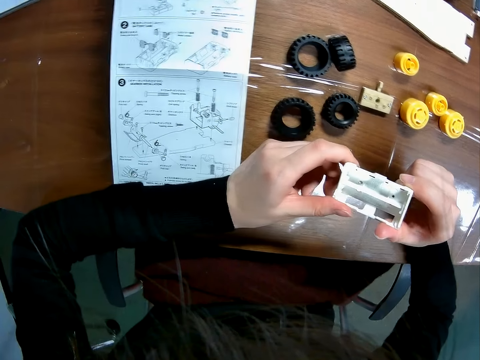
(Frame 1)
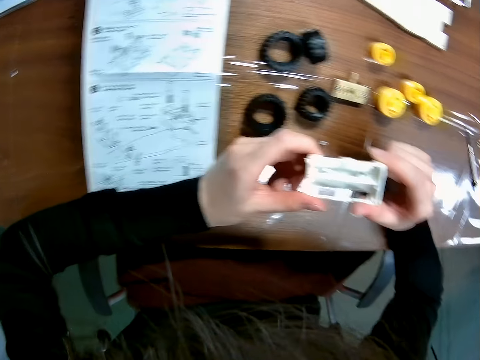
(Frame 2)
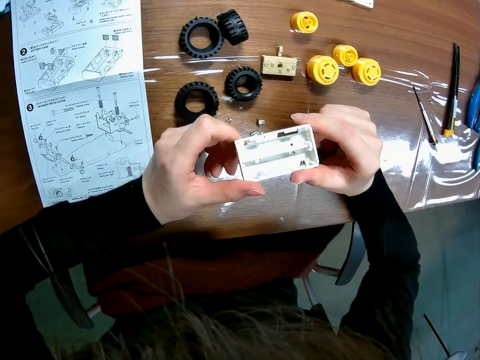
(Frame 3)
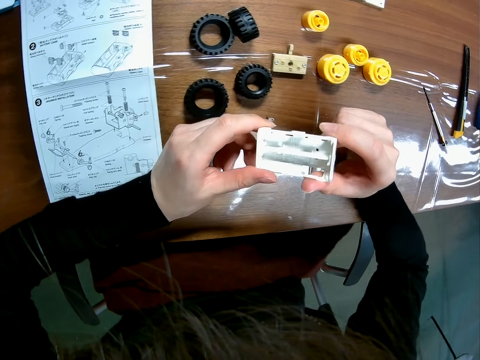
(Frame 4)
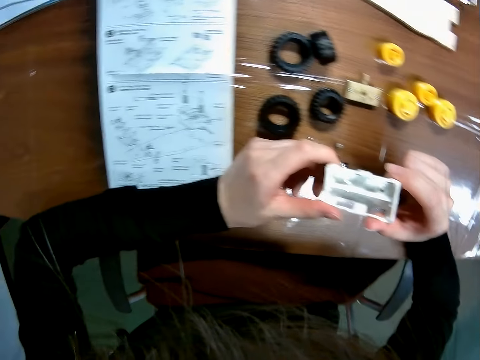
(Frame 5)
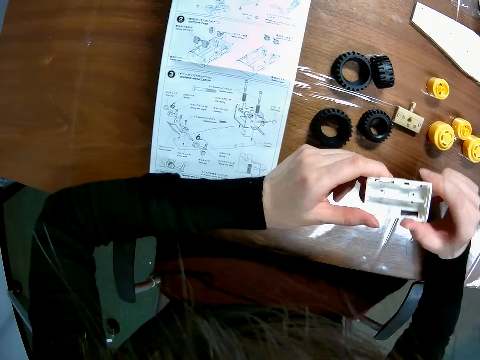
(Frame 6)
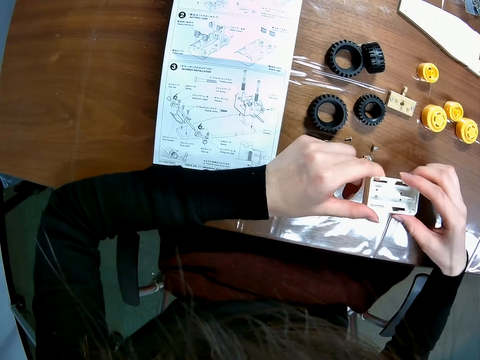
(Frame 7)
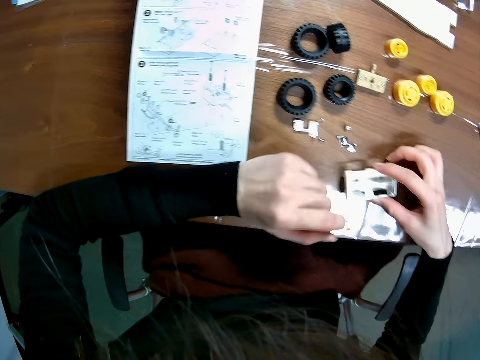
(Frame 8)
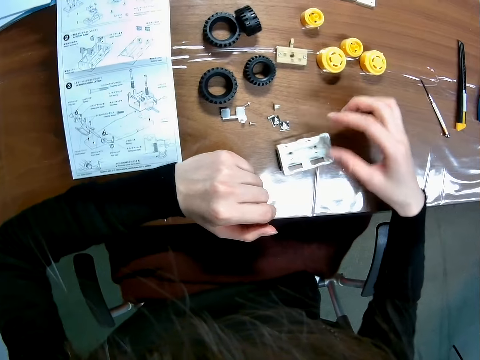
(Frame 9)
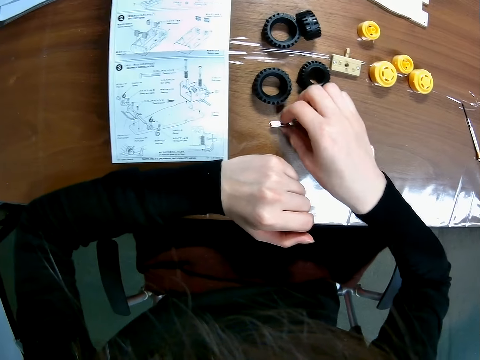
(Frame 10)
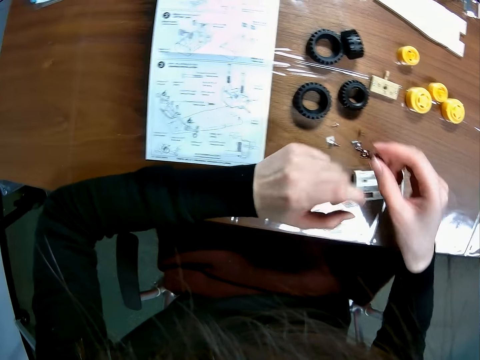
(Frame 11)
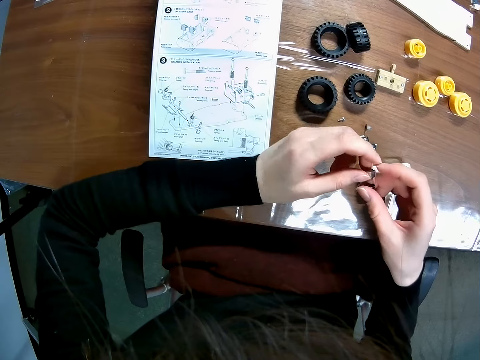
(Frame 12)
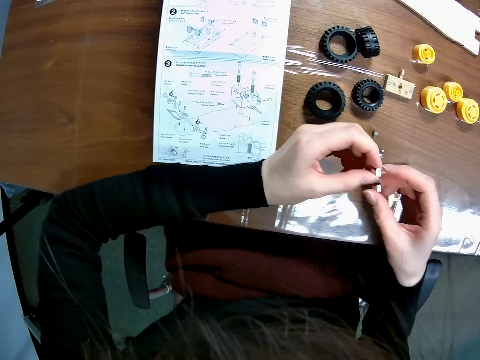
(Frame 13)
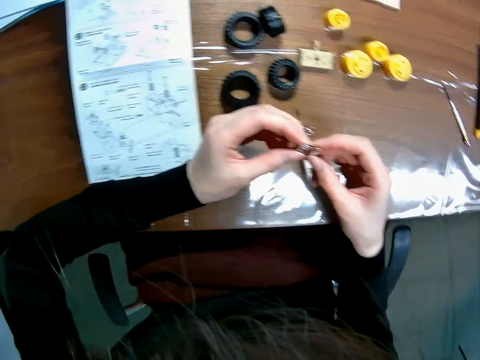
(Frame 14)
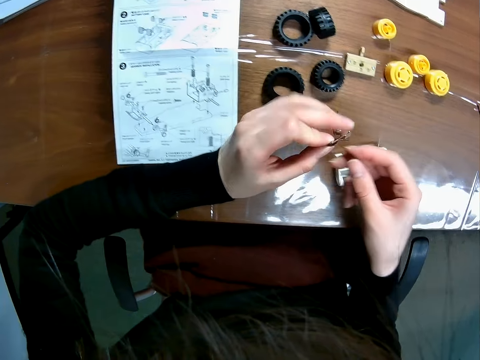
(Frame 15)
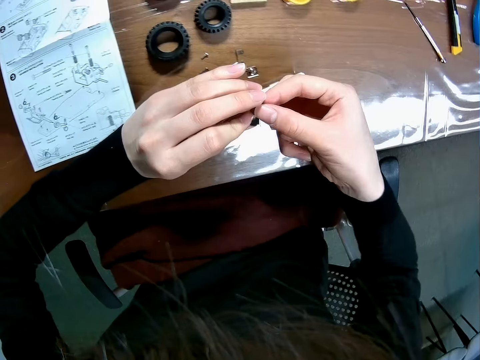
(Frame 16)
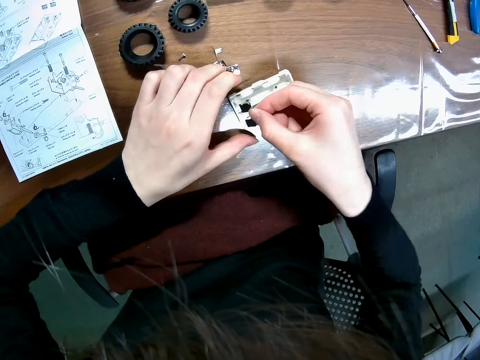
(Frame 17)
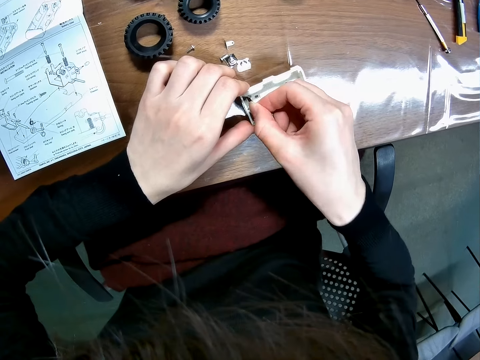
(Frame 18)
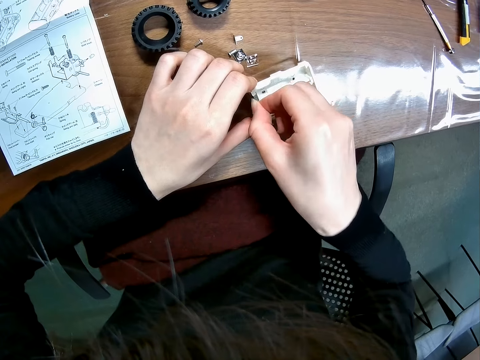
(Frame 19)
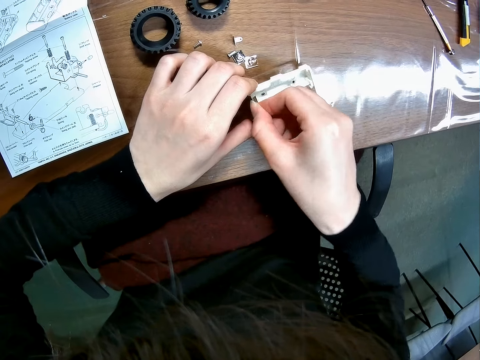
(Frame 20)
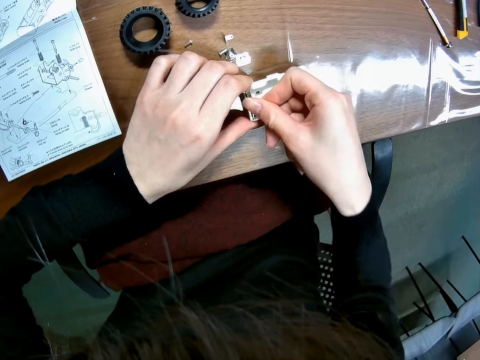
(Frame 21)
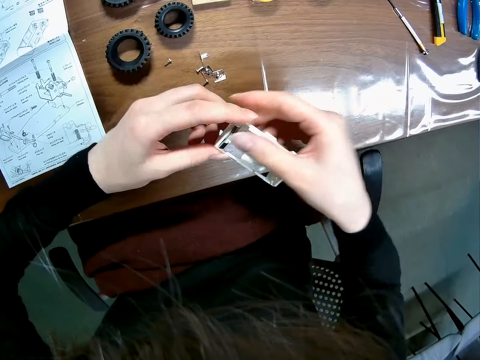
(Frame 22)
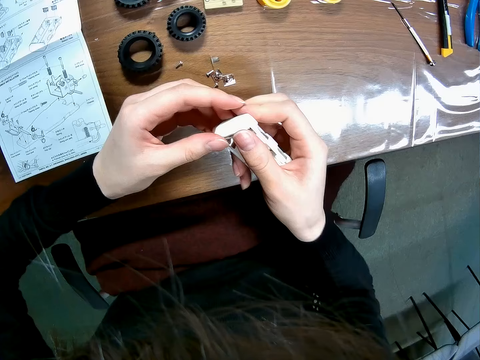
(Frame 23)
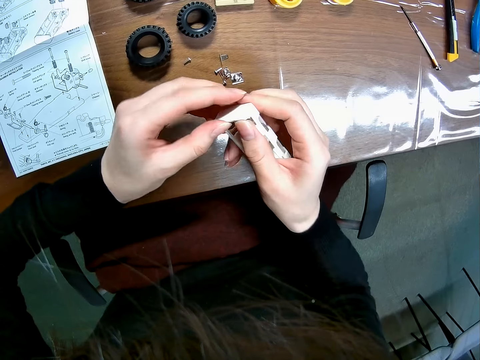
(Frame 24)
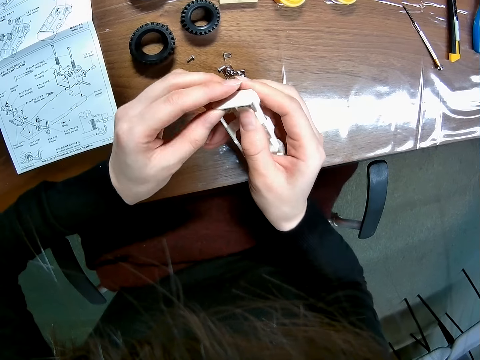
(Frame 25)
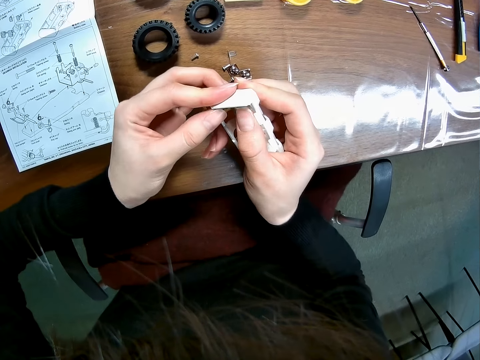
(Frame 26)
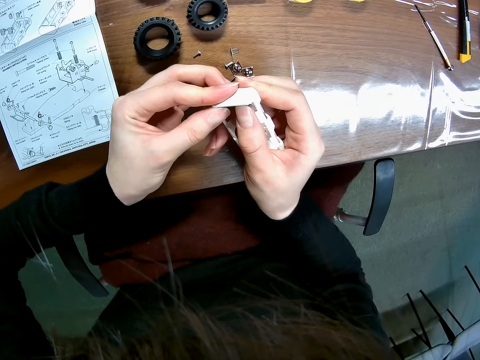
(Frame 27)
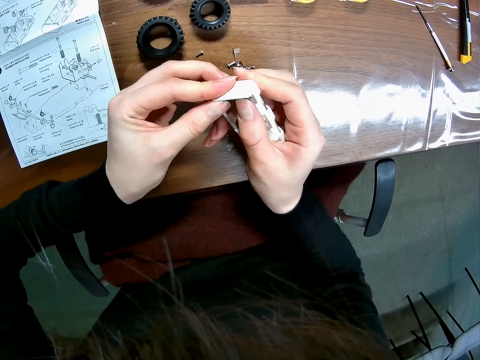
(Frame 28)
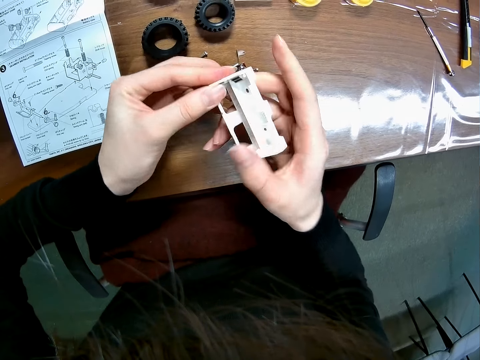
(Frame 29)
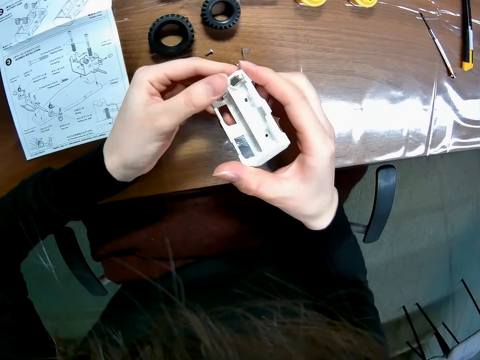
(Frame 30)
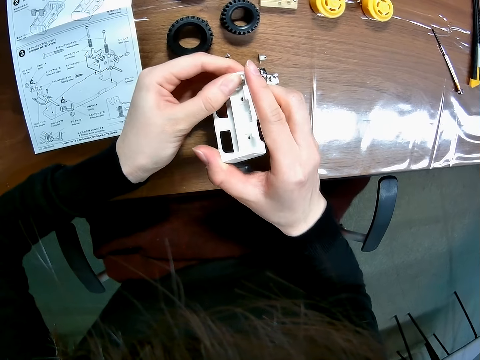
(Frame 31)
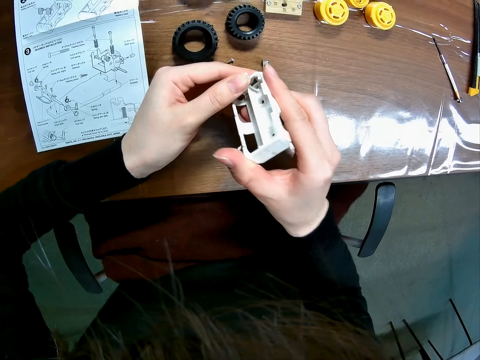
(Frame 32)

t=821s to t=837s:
The camera wearer puts something on the table. She picks a toy car's component on the table with her right hand. She fixes the chassis. She inserts the toy car's component into the wooden casing. She picks the wooden casing on the table with her left hand. She presses the toy car's component into the wooden casing.

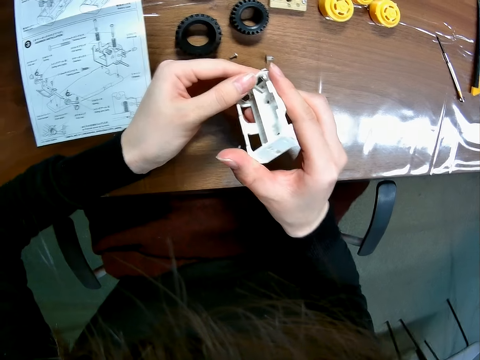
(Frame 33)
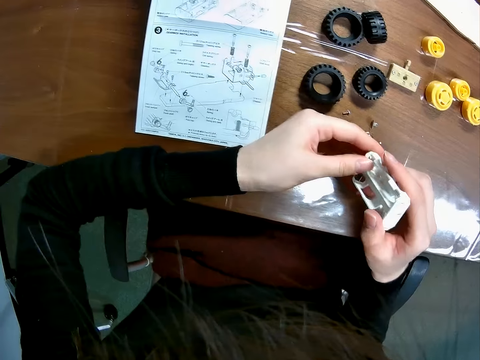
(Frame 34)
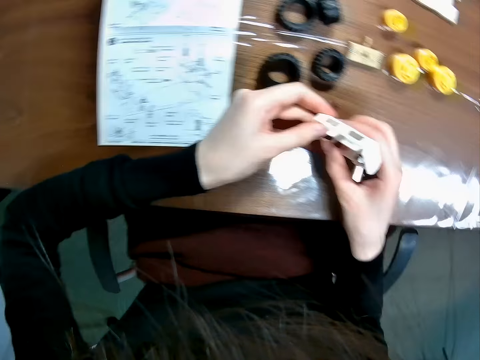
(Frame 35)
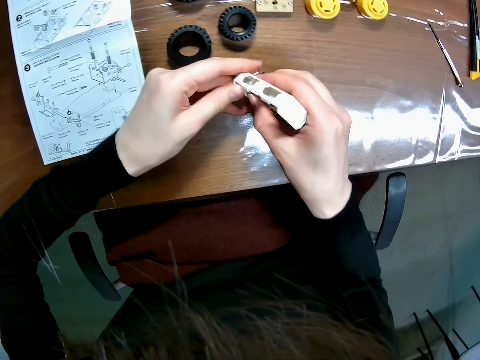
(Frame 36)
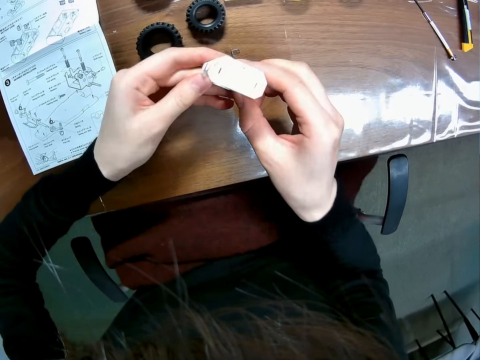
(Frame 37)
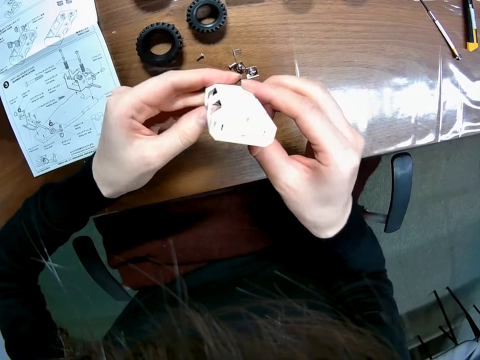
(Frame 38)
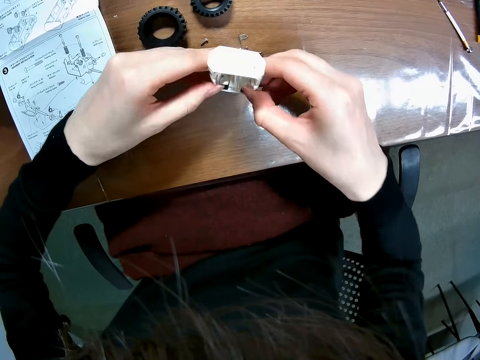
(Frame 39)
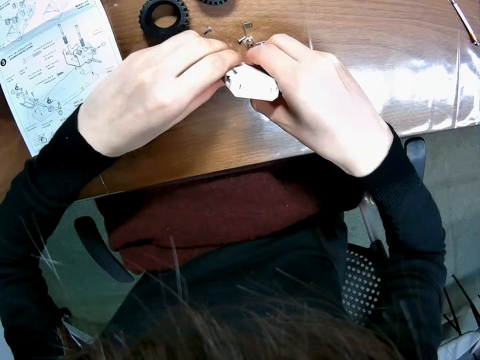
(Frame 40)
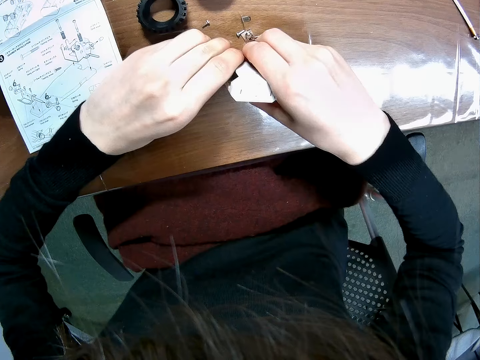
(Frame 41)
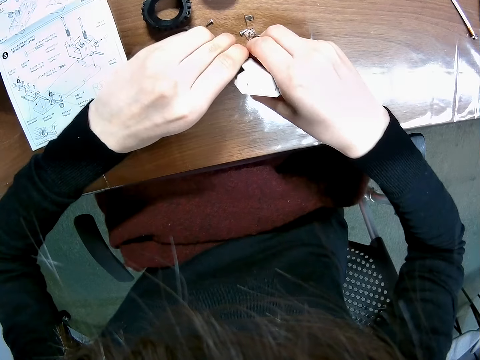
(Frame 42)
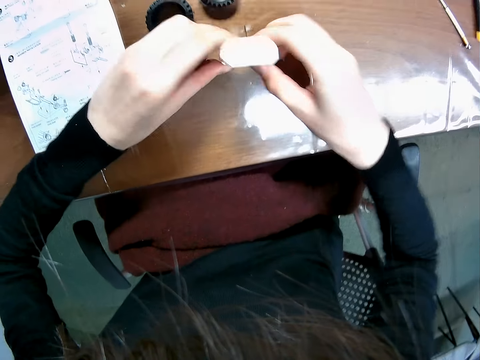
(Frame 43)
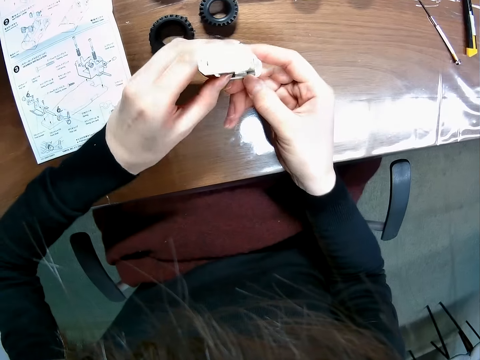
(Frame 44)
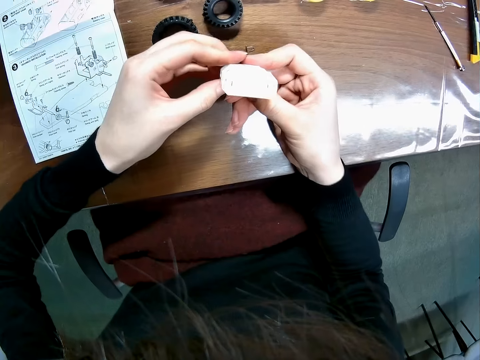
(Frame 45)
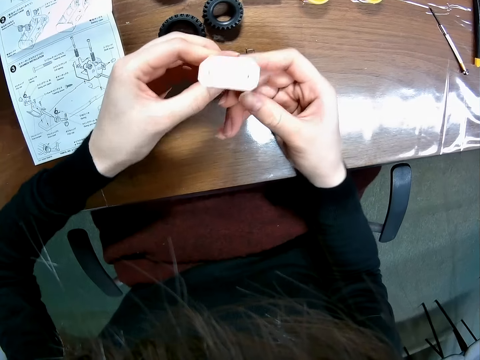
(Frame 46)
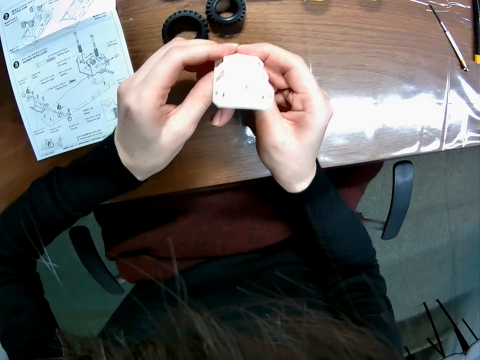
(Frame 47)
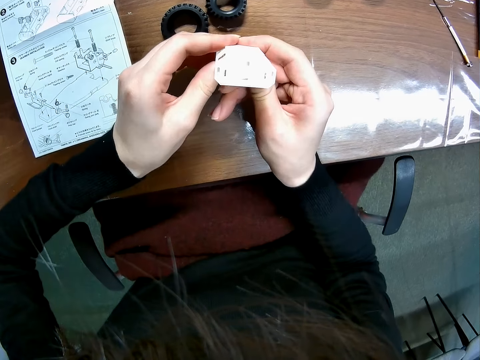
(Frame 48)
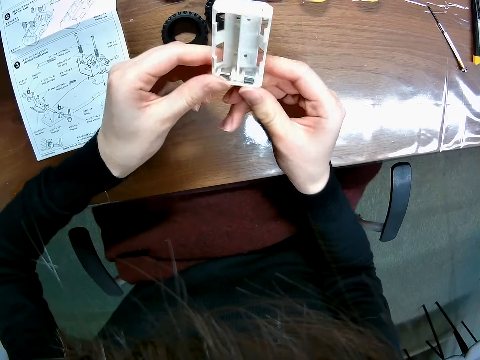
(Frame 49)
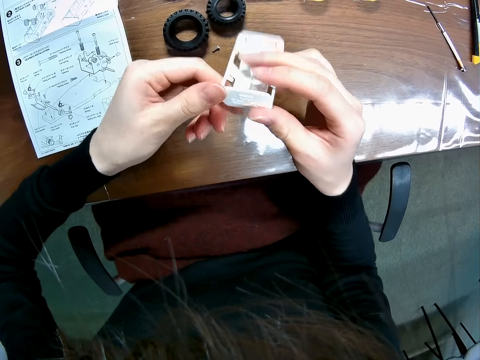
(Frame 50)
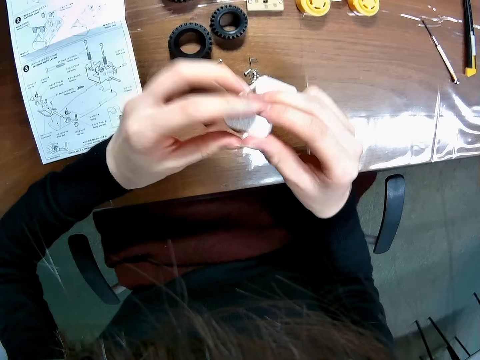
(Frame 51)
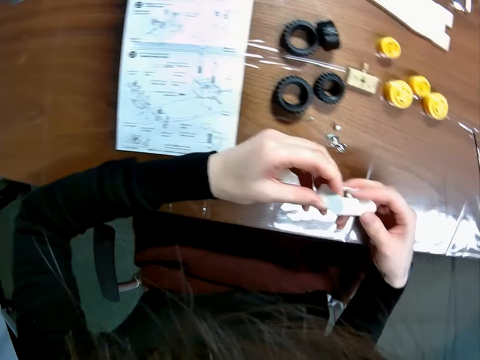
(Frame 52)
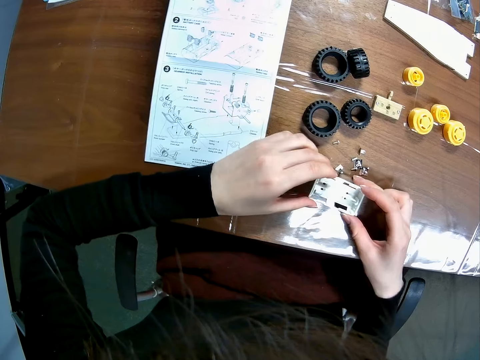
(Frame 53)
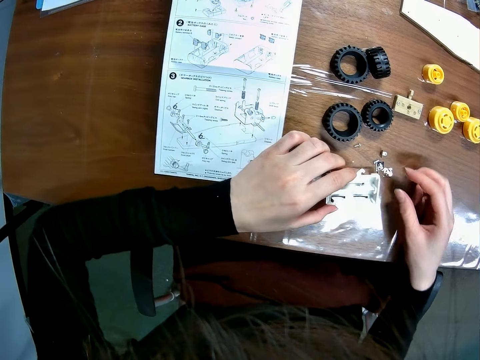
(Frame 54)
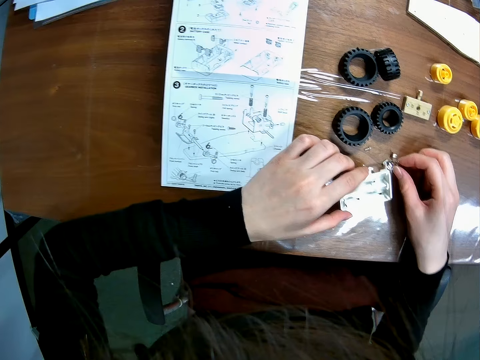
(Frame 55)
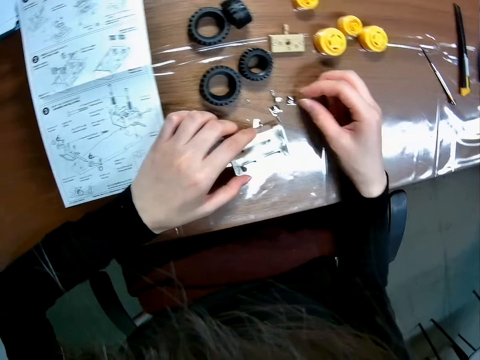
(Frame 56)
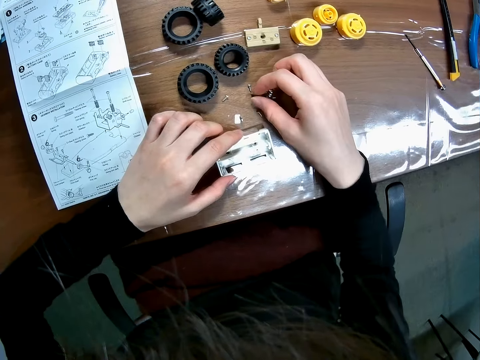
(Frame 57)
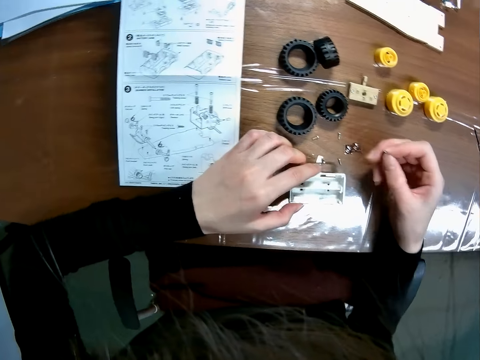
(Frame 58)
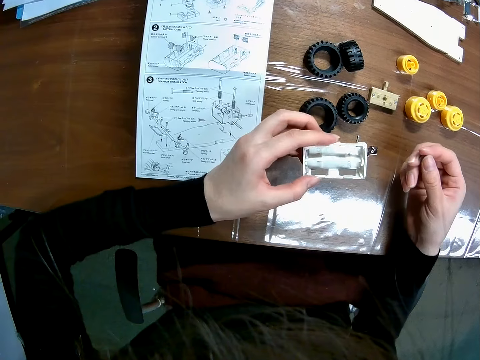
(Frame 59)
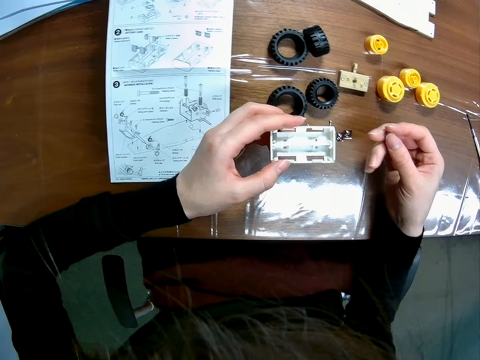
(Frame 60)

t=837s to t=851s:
The camera wearer drops the wooden casing on the table. She picks a toy car's component on the table with her right hand. She picks the wooden casing on the table with her left hand.
